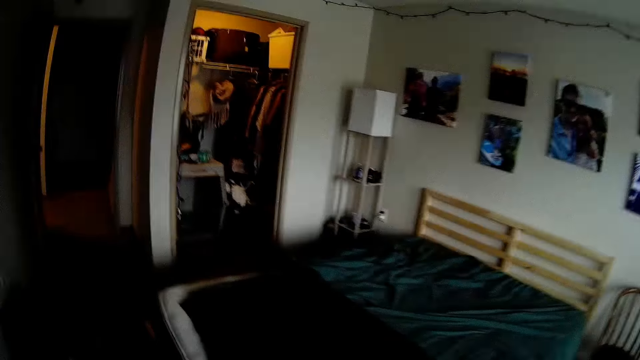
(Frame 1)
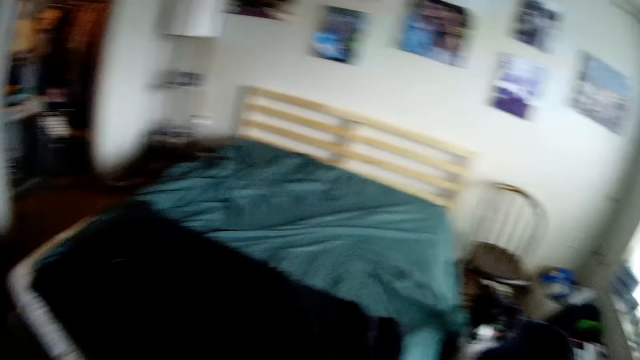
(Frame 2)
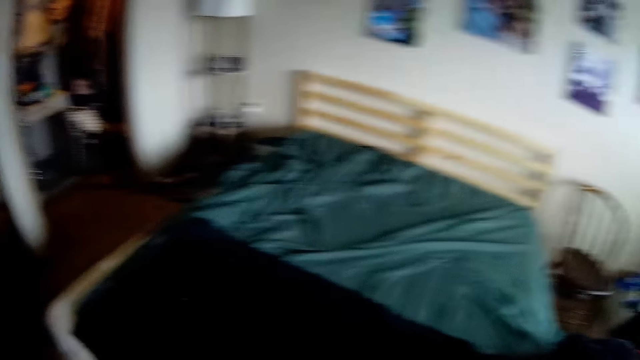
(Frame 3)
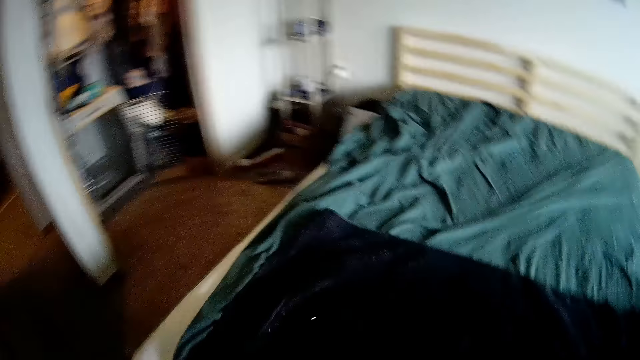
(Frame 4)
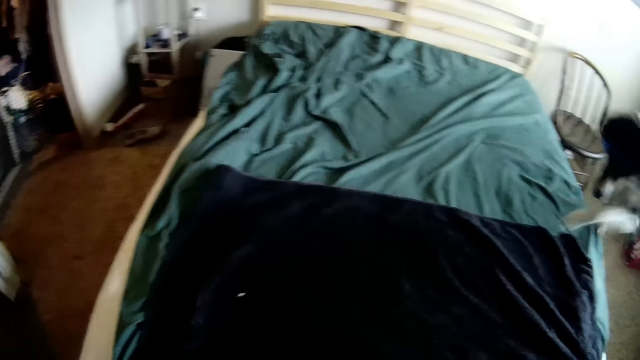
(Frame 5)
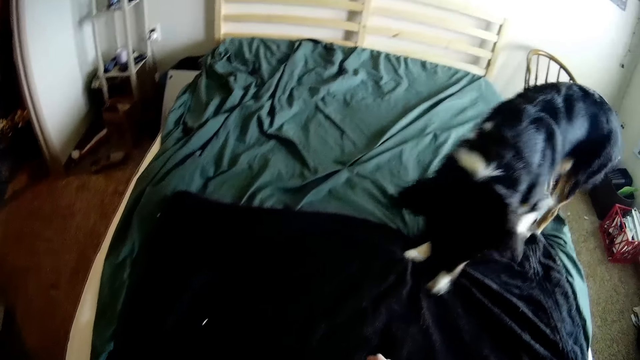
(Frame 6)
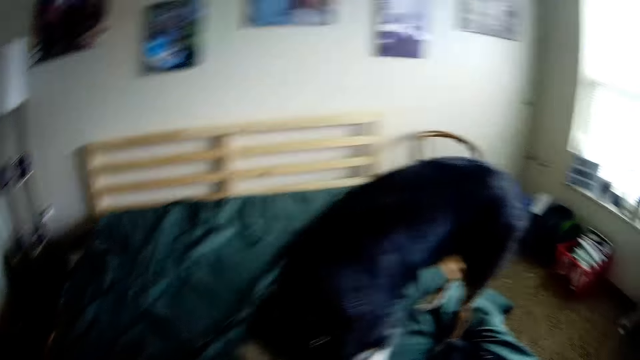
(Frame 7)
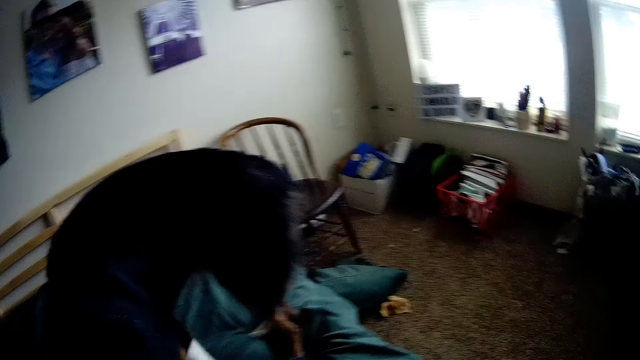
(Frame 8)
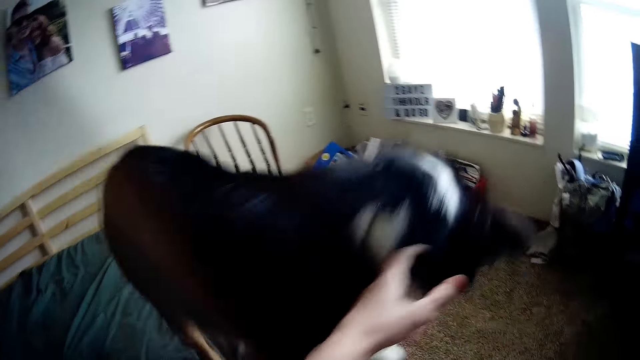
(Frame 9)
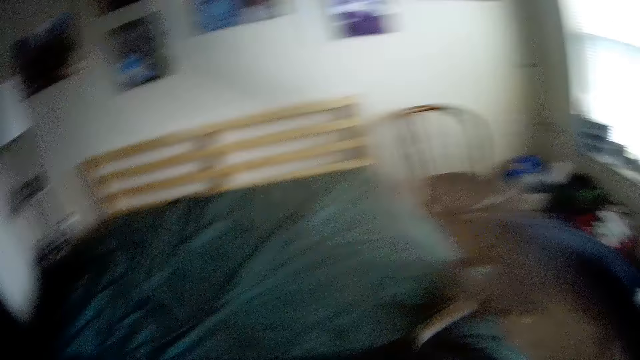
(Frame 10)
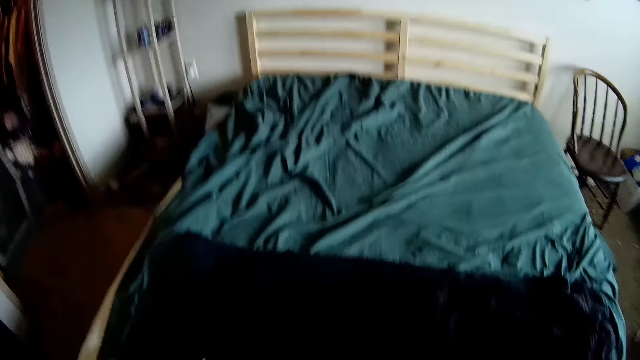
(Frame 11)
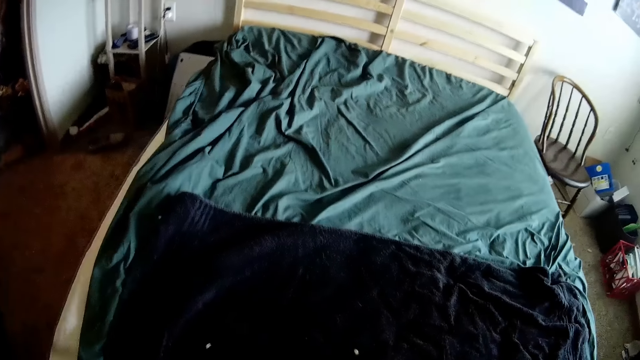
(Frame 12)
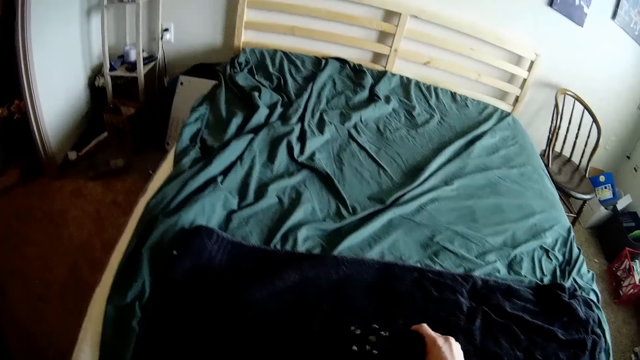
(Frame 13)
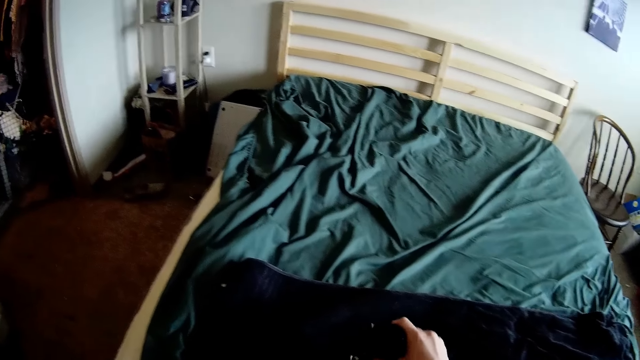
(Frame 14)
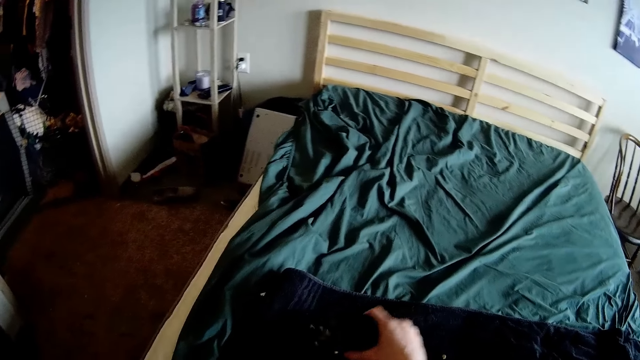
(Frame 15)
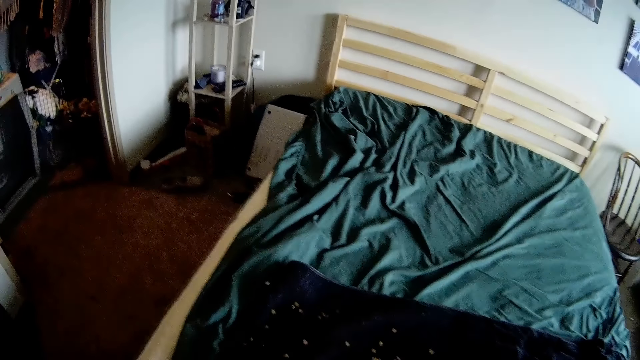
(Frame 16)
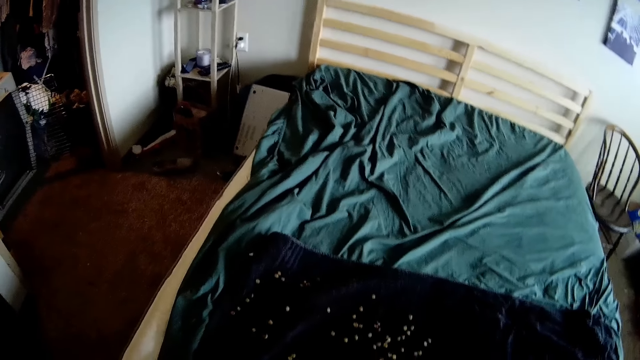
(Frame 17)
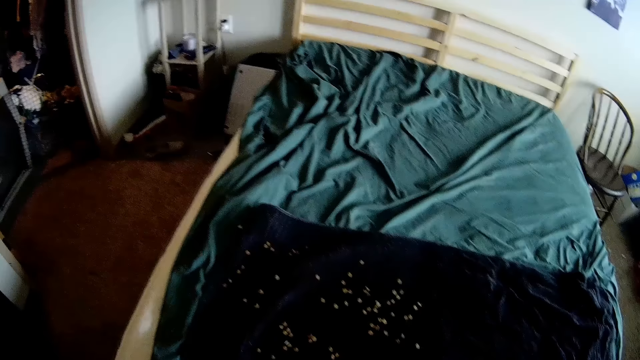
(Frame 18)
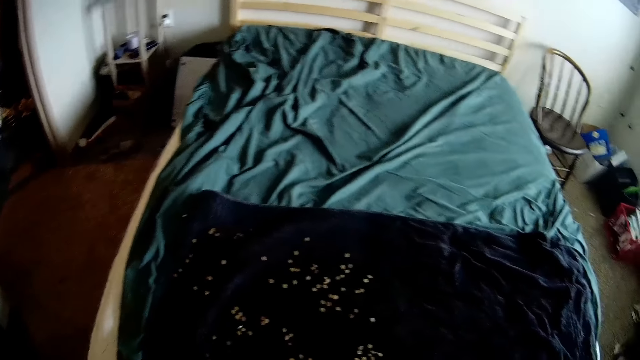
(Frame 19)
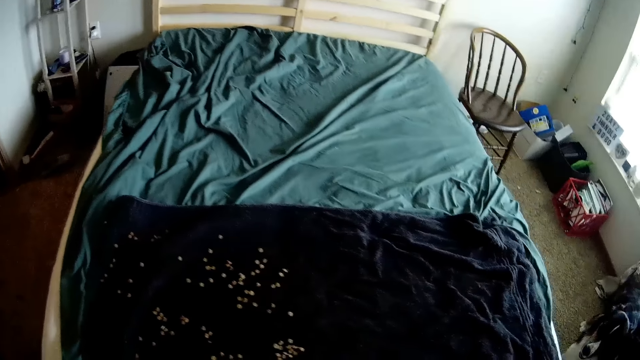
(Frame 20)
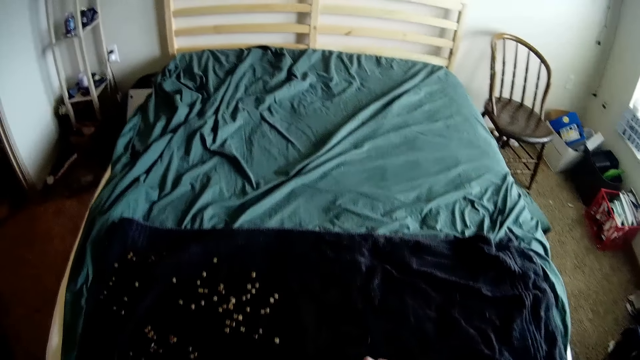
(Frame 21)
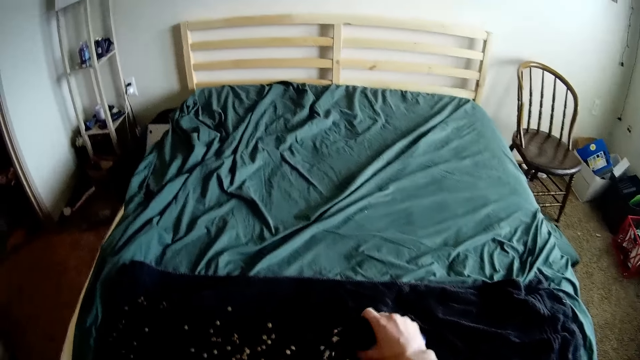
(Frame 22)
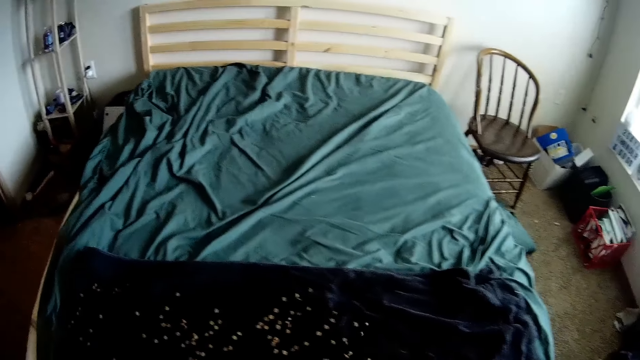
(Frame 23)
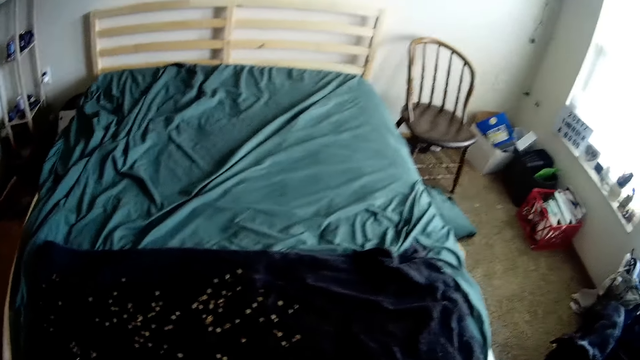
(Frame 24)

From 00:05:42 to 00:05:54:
The camera wearer moves the hand on the bed. They remove the dog from the bed. They pour the cereals on the fabric. They put something on the towel.

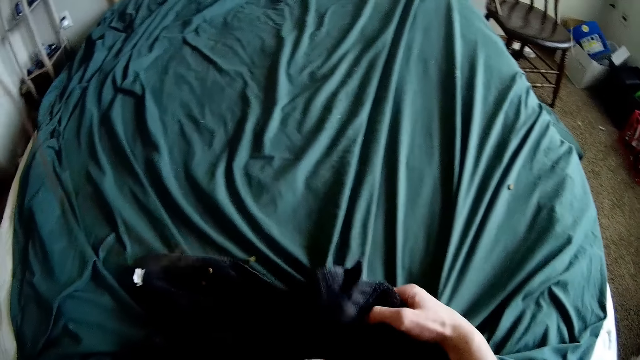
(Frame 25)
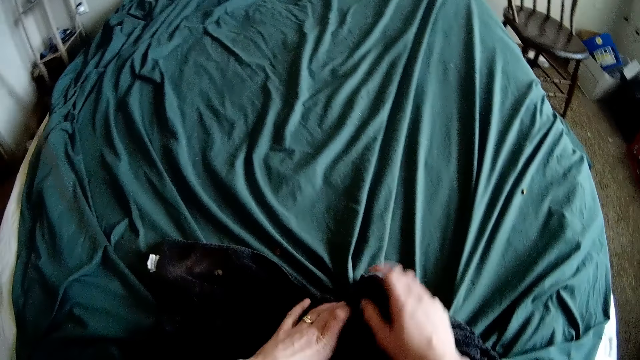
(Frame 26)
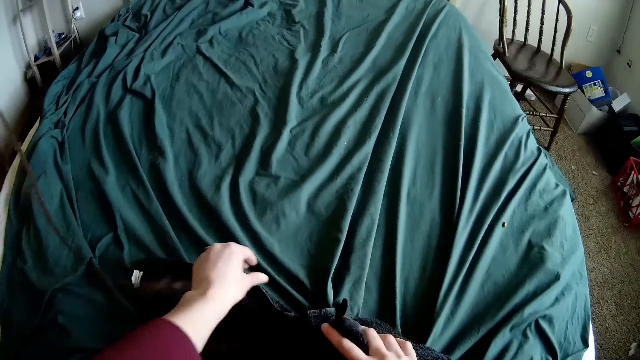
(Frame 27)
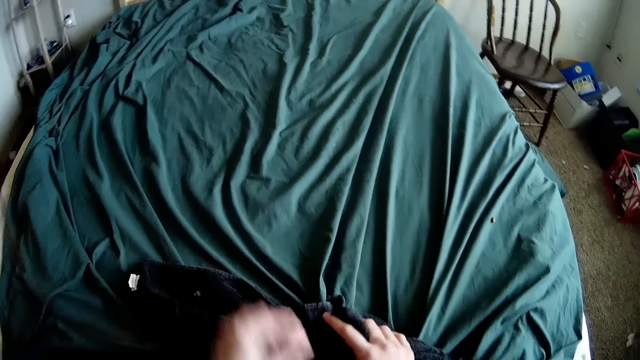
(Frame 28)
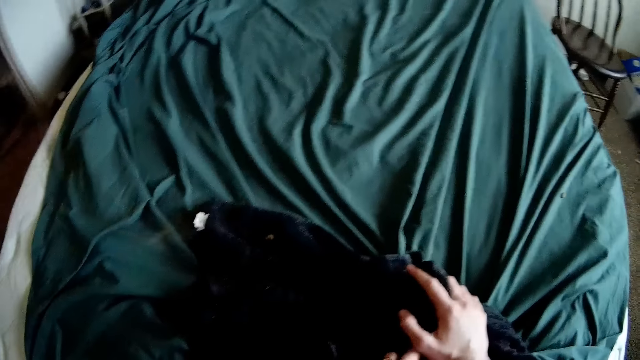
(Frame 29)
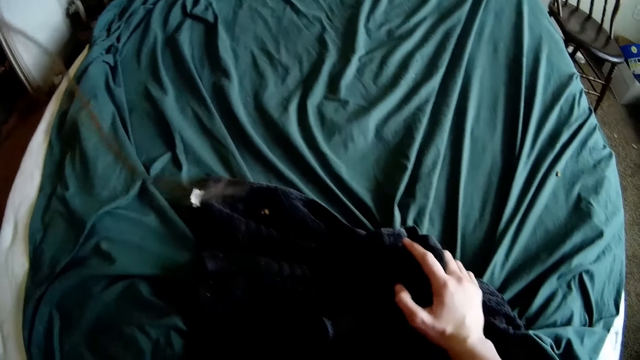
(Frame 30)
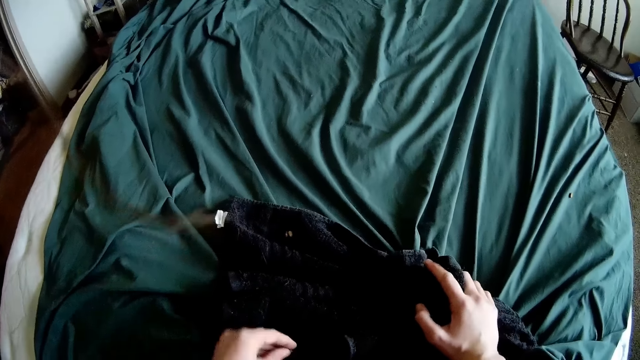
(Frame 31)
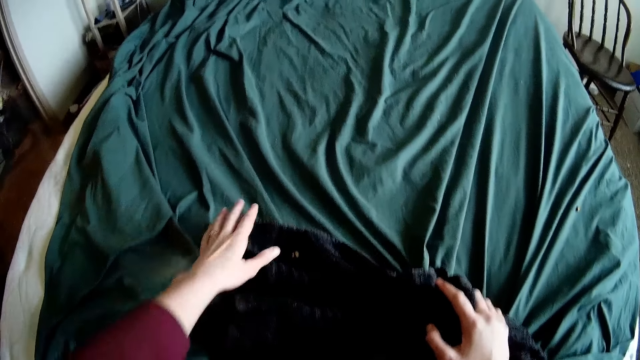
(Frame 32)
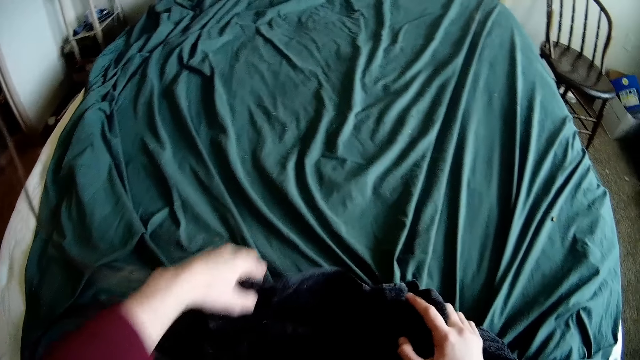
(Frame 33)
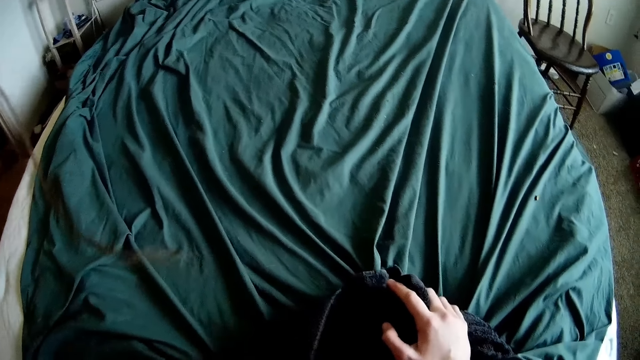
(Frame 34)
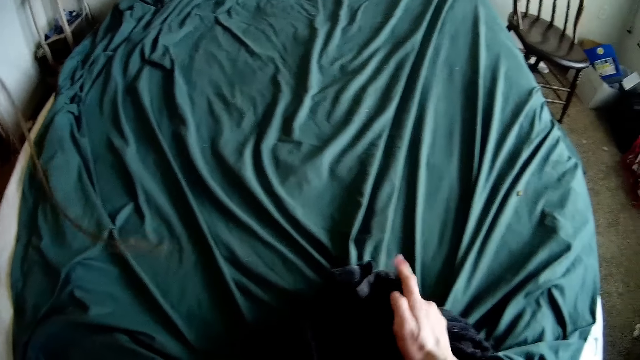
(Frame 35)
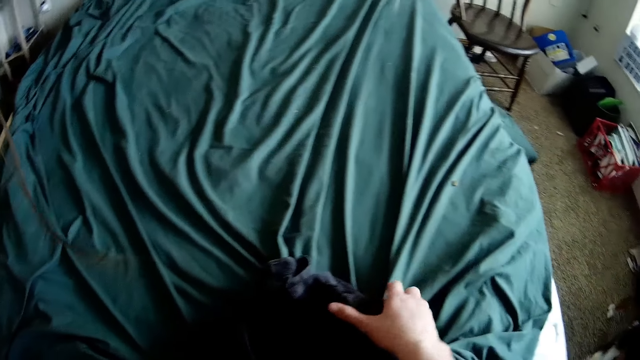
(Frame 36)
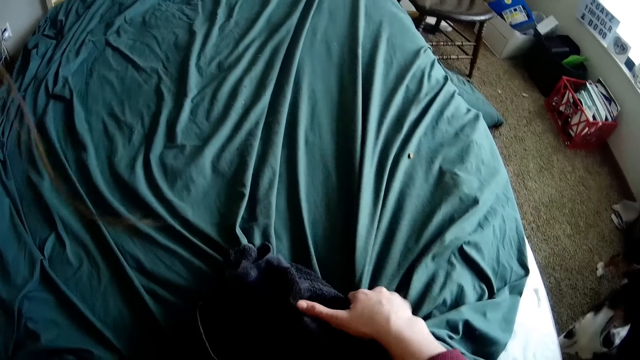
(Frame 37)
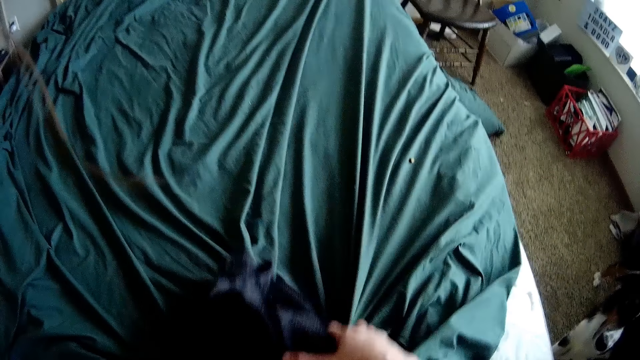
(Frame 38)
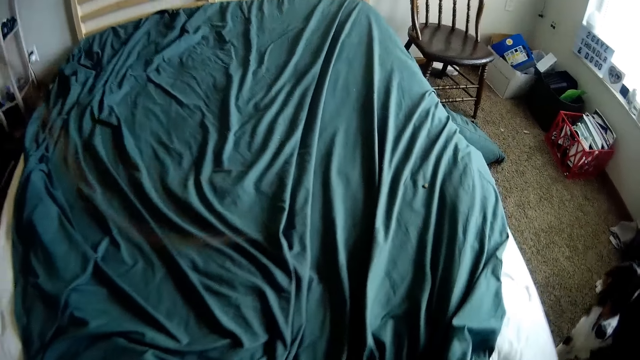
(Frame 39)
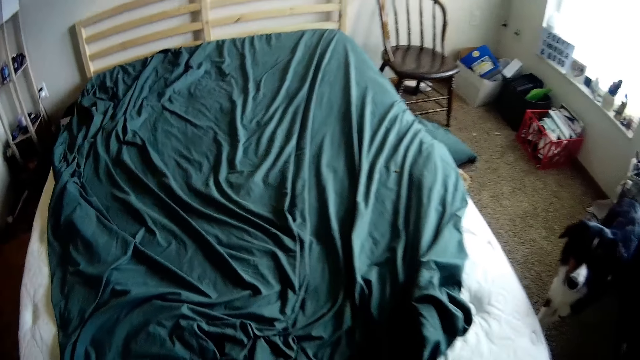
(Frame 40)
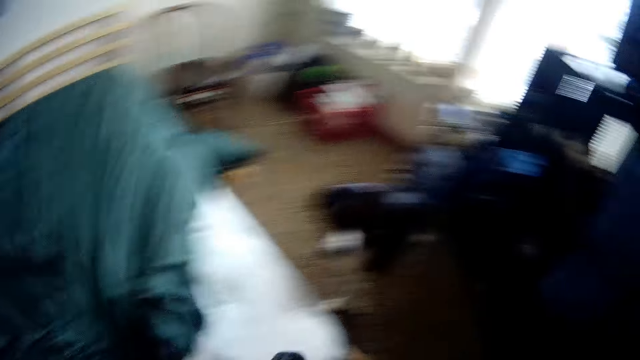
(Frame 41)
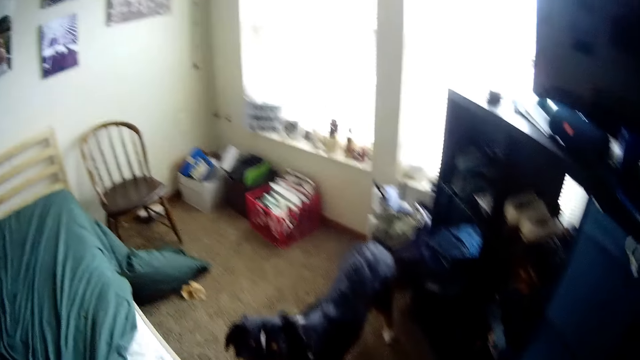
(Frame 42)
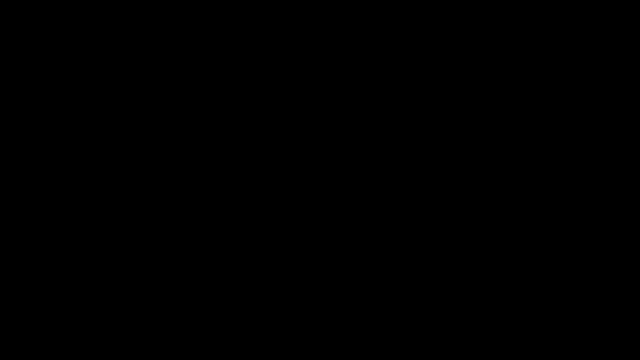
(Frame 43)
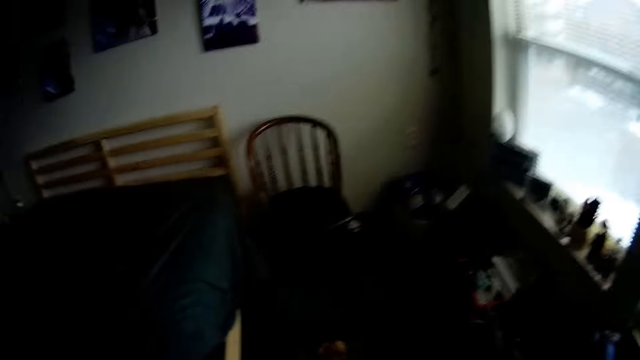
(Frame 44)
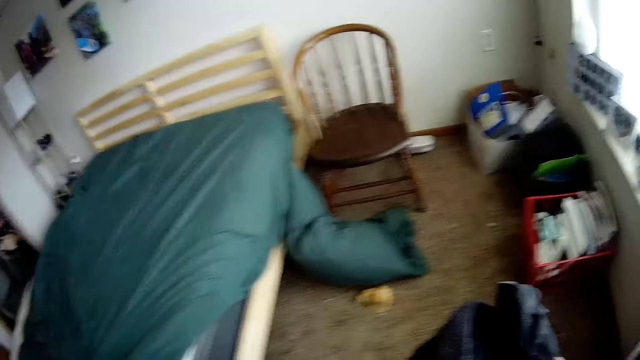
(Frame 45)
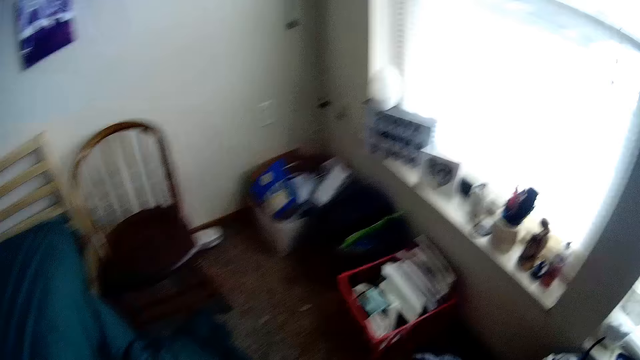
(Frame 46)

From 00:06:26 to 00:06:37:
The camera wearer picks something from the bedsheet. They put the cereal on the towel. They fold the towel. They pick up the towel from the bed. They carry the towel.
